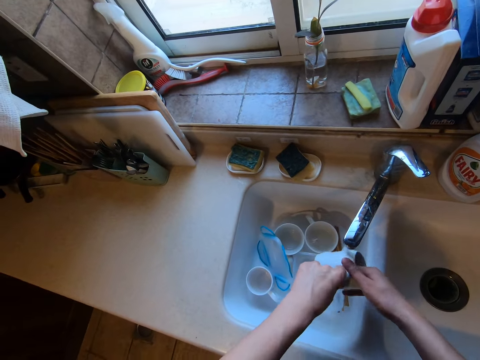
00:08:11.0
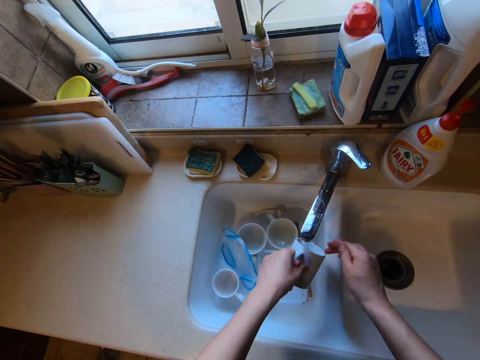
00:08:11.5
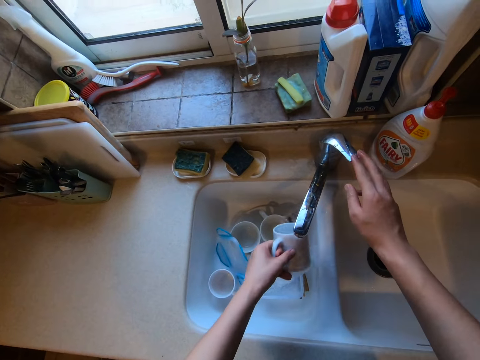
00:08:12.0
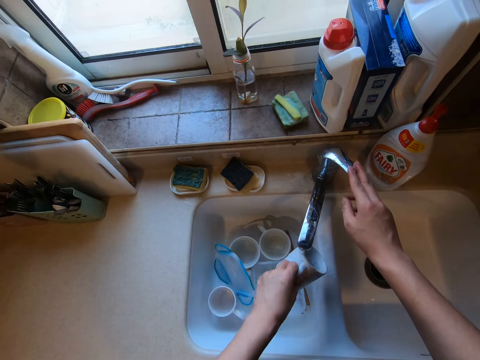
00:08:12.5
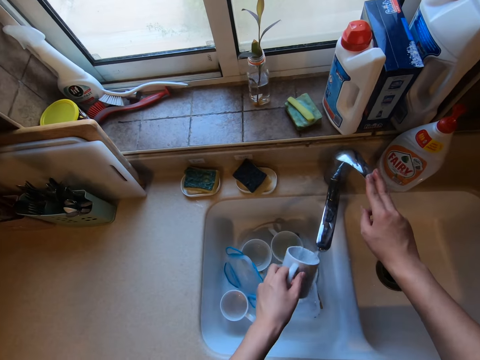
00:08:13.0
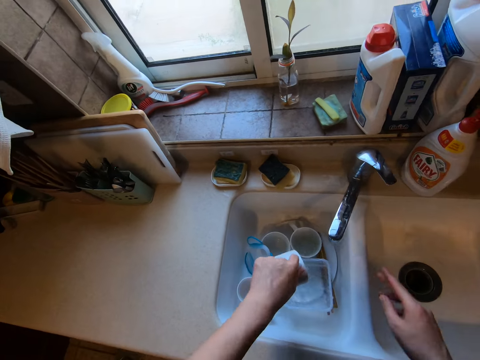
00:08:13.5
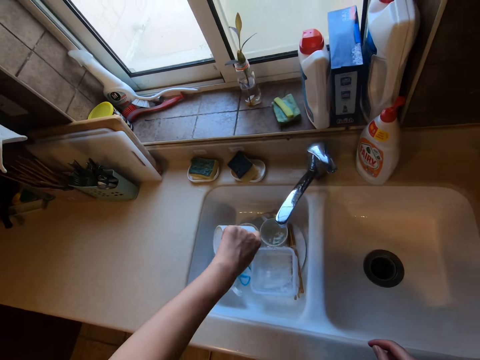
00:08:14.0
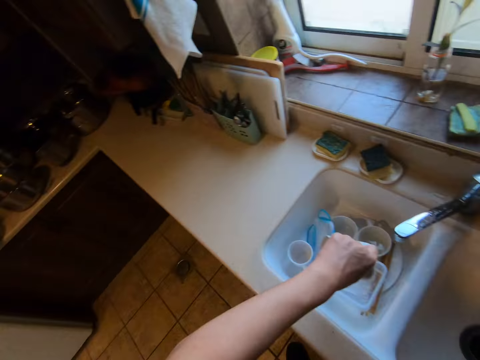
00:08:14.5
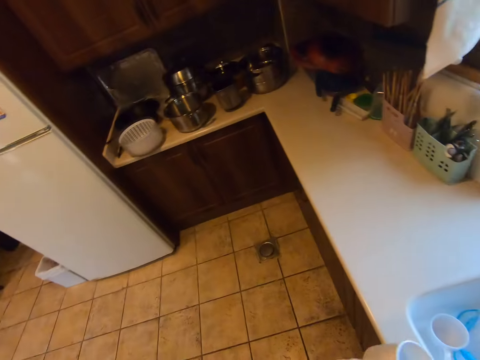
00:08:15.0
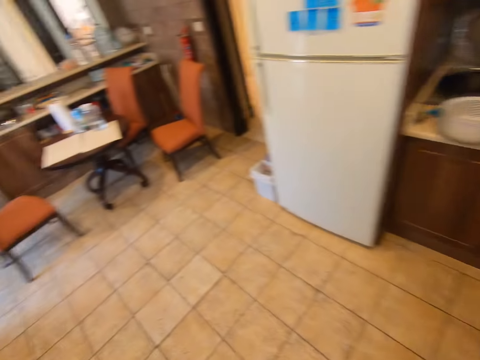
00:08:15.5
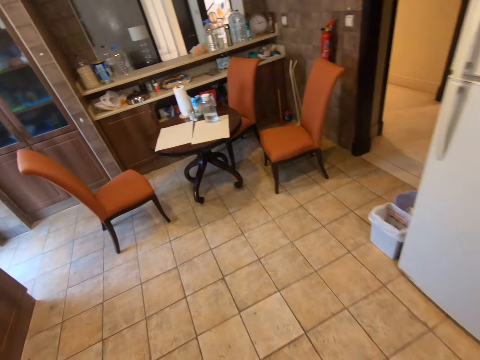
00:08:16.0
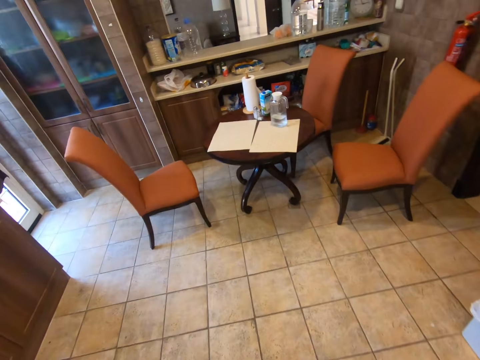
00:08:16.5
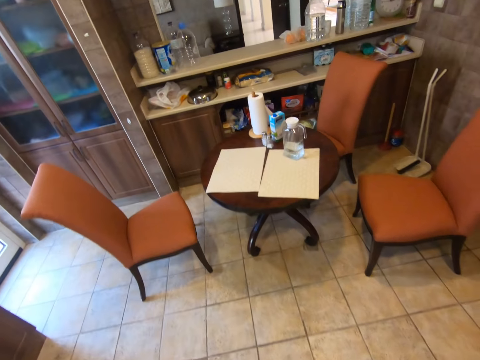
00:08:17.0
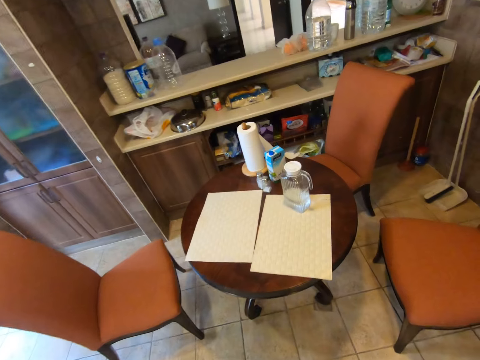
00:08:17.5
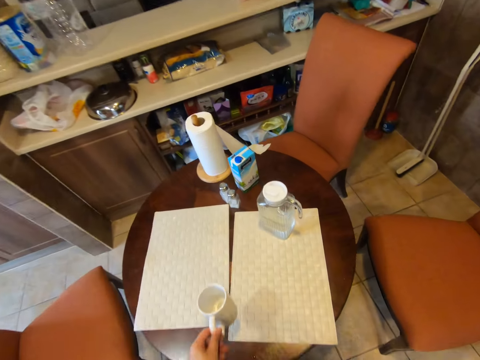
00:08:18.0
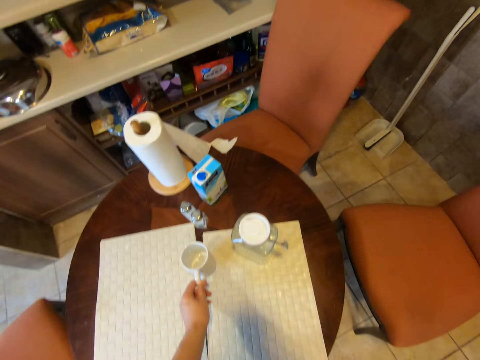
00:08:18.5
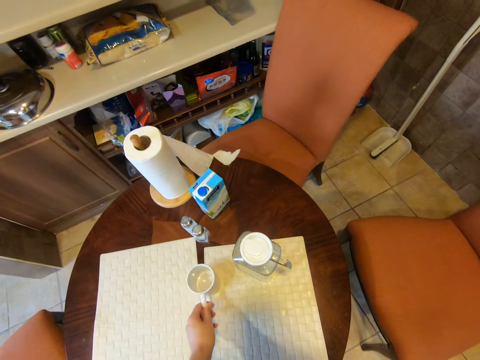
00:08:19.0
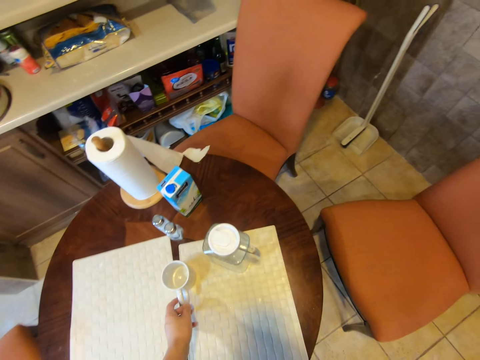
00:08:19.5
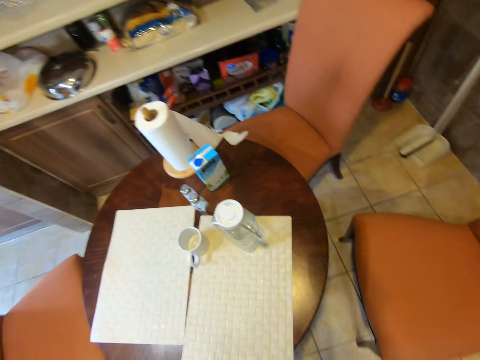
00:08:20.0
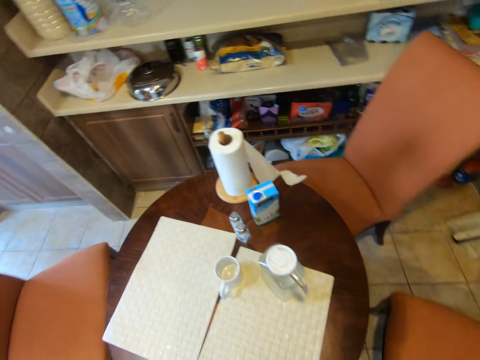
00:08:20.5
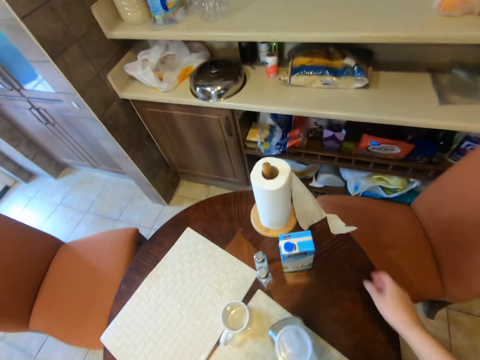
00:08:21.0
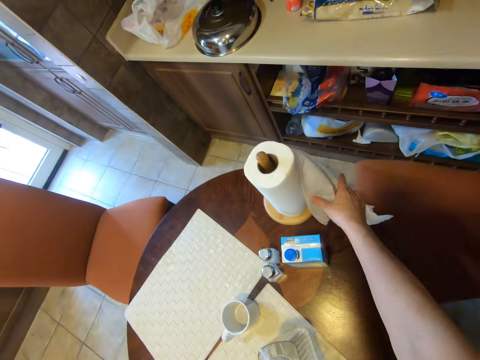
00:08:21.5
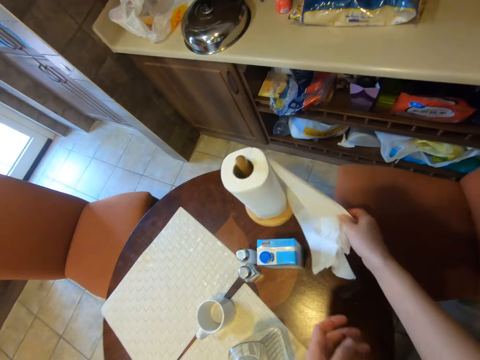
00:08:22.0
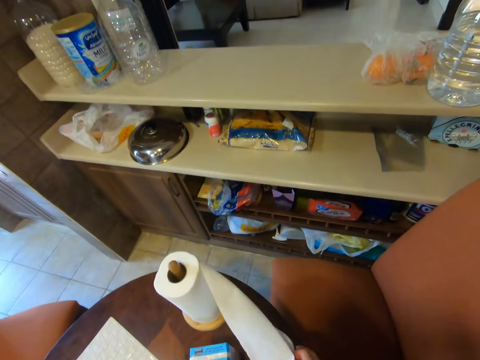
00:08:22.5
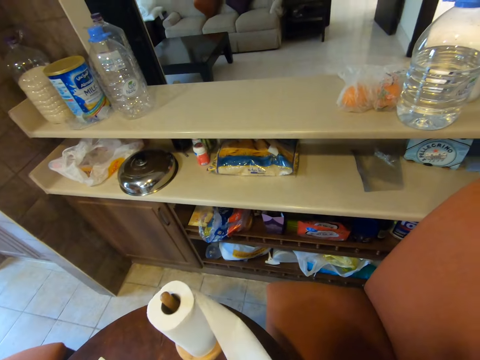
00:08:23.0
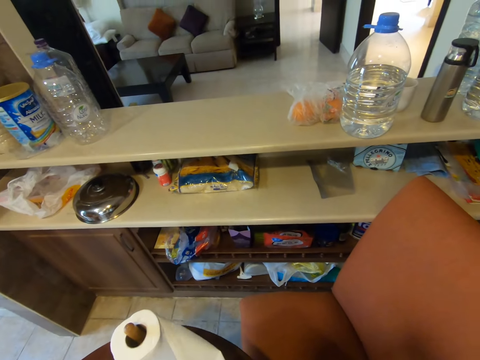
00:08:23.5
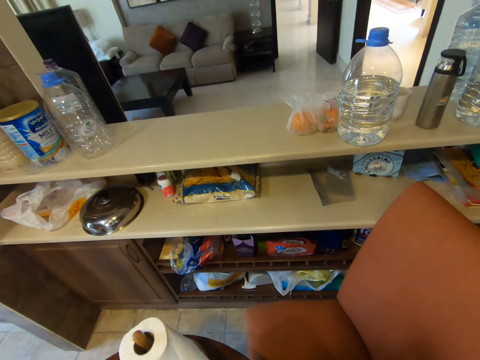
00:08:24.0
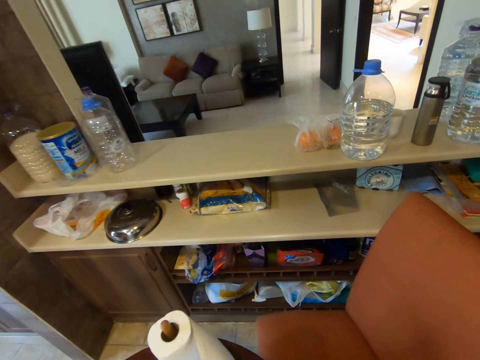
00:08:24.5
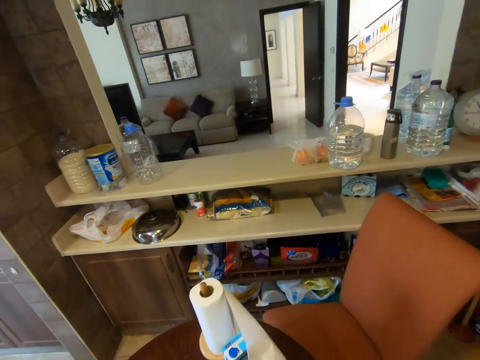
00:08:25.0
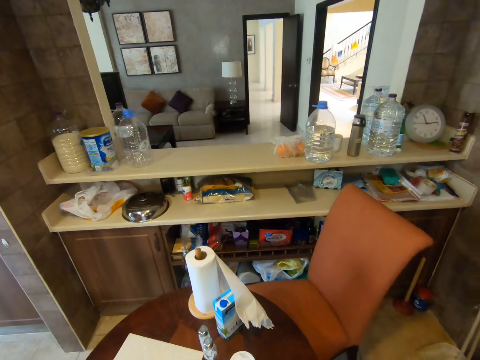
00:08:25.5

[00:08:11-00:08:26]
The camera wearer holds the mug with his left hand. He closes the faucet with his right hand. He walks towards the dining table. He drops the mug on the table with his left hand. He cuts a piece of paper towel on the table with both hands.

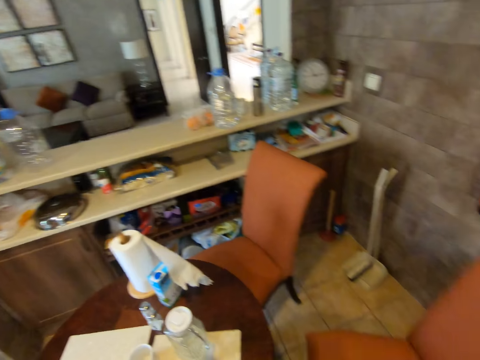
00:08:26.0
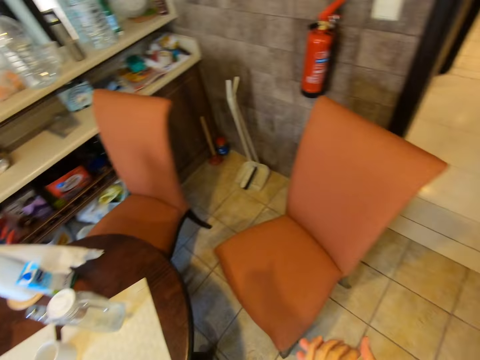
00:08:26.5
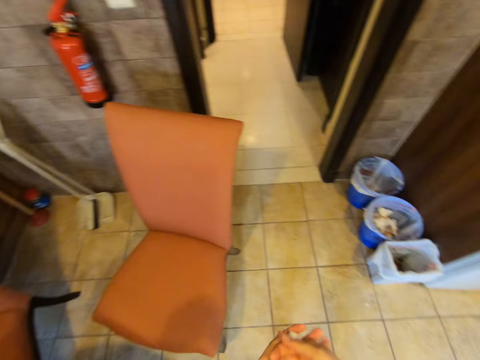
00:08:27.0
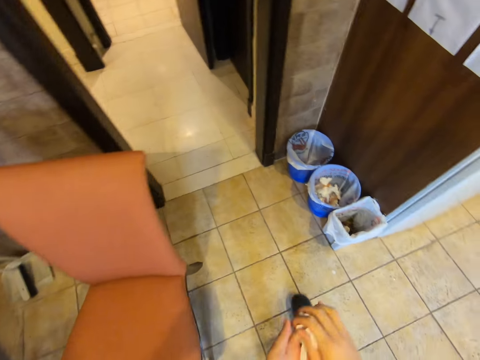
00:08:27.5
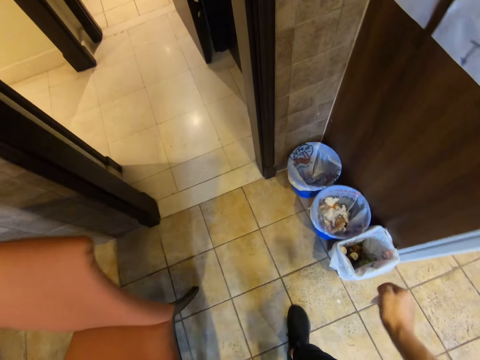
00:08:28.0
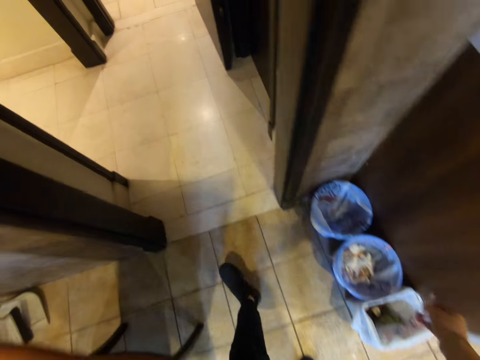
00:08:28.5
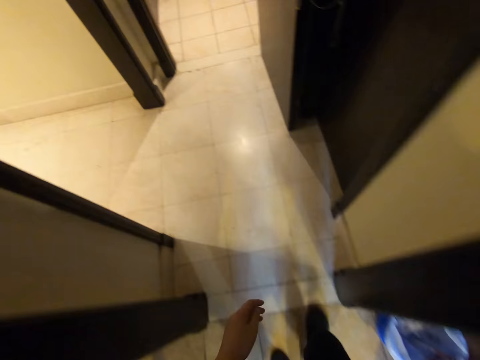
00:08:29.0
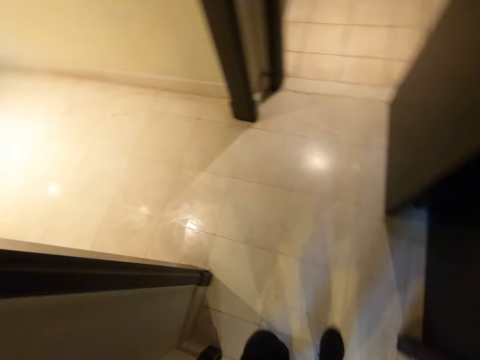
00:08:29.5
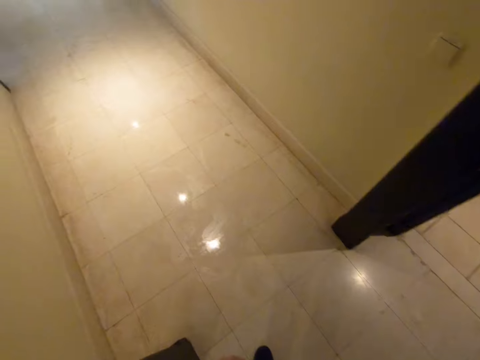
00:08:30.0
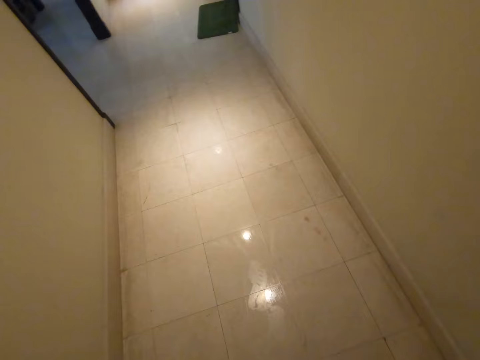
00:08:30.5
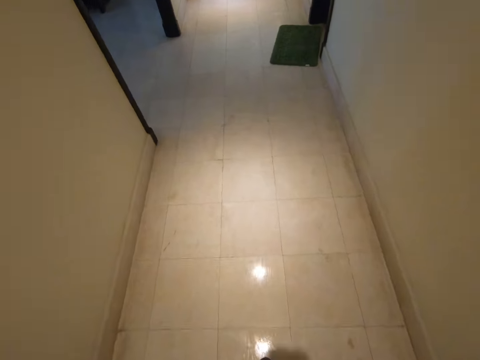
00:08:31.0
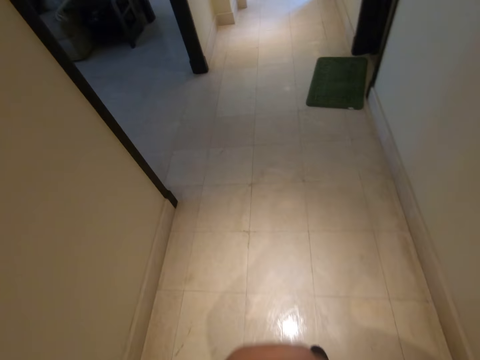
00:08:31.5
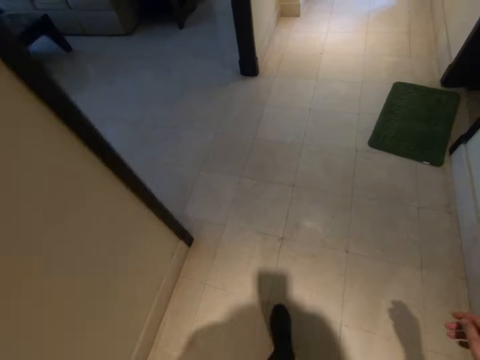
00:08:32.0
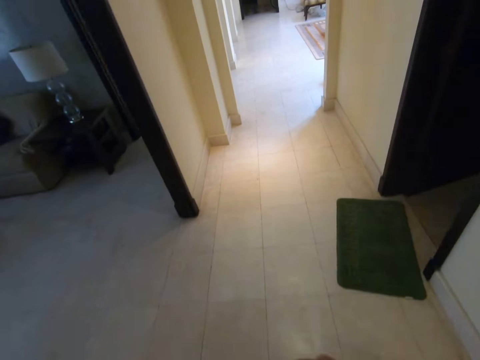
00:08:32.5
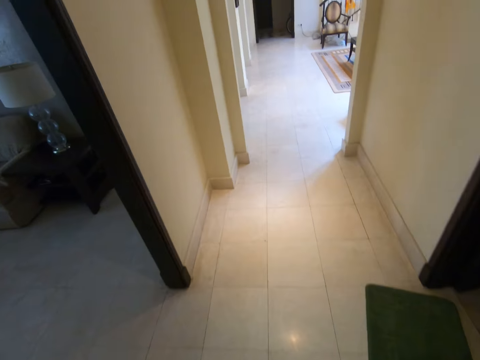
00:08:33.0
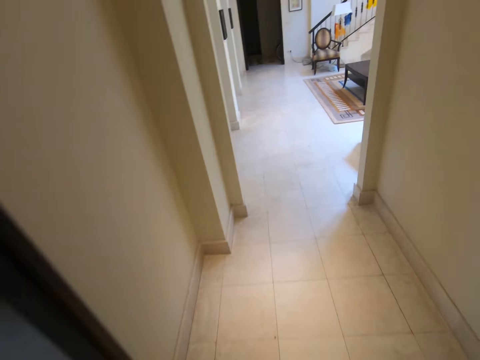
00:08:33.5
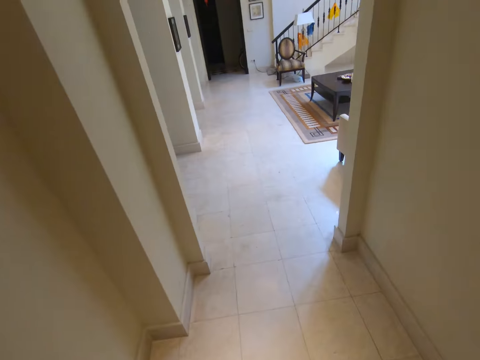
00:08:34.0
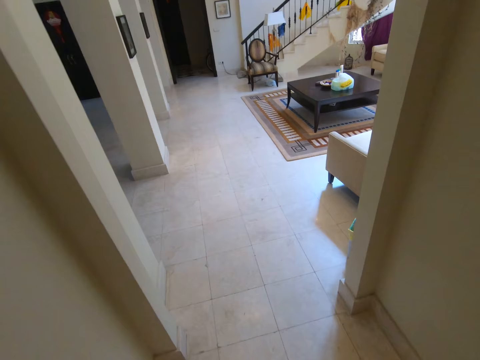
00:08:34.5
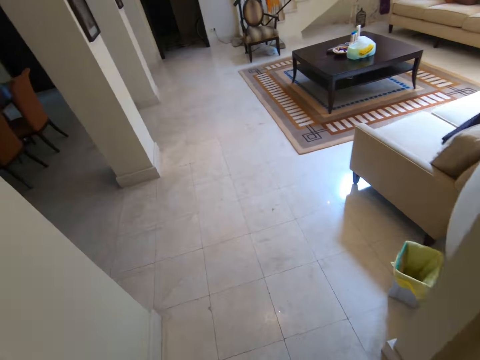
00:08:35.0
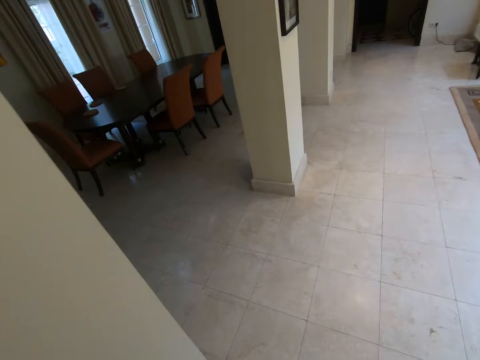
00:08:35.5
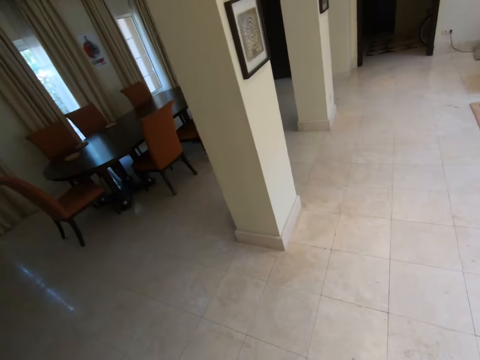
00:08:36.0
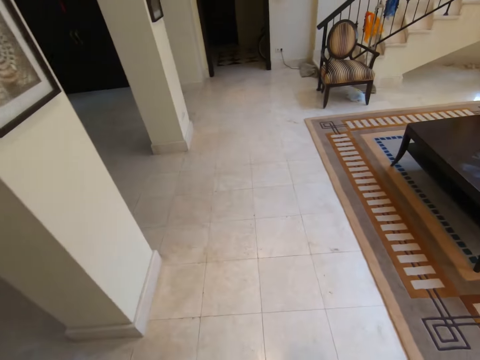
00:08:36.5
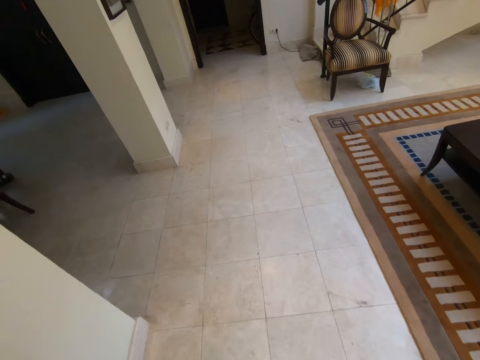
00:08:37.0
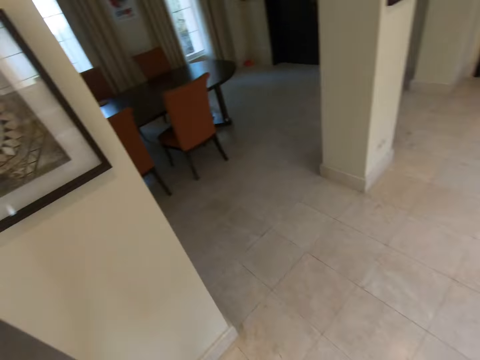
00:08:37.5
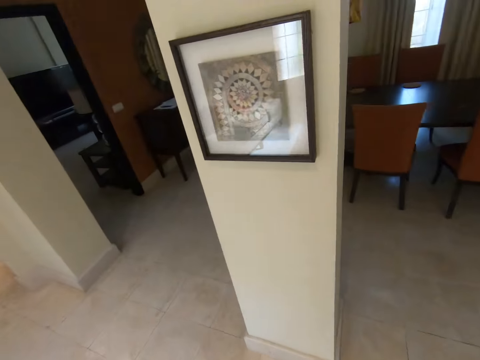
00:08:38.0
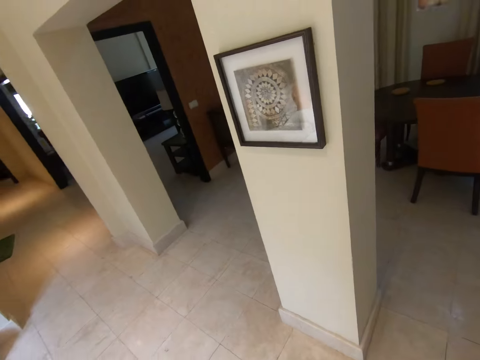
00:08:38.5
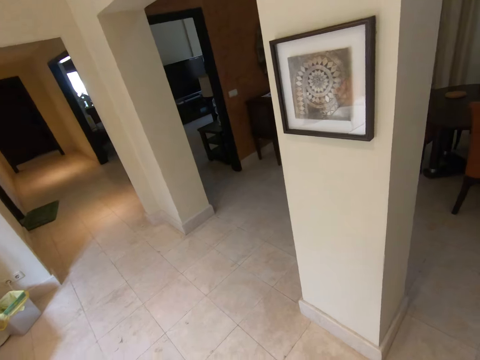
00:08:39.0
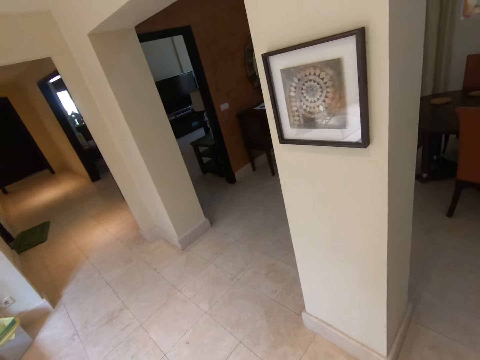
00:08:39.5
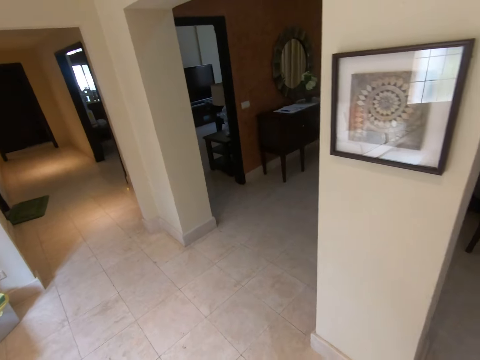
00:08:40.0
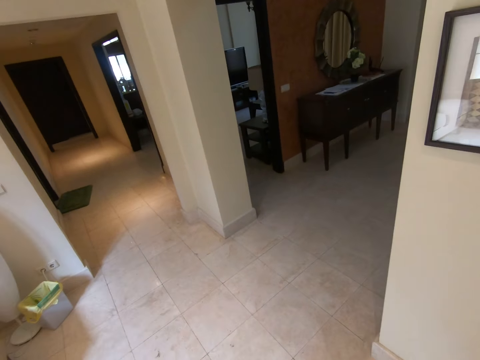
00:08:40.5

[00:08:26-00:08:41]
The camera wearer throws the paper towel in a bin with his right hand. He walks towards the living room.
